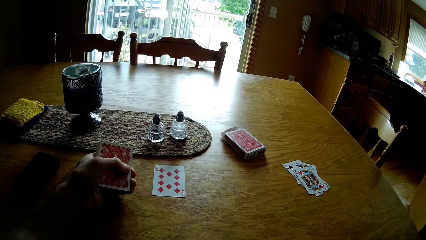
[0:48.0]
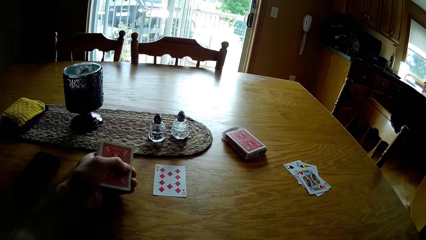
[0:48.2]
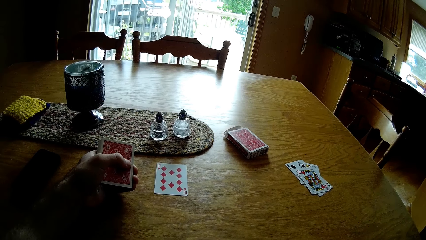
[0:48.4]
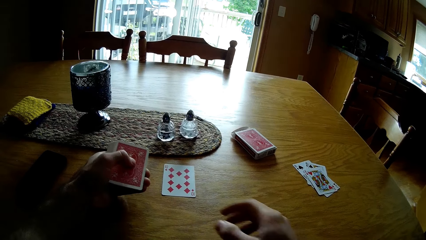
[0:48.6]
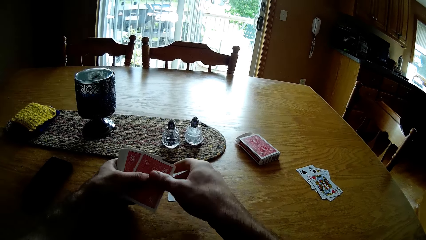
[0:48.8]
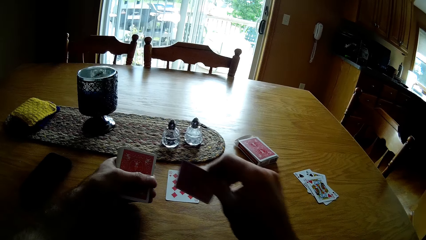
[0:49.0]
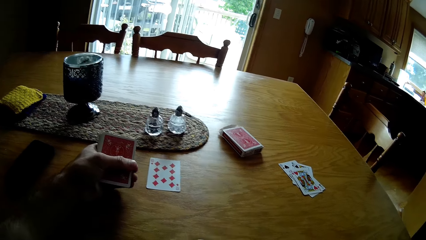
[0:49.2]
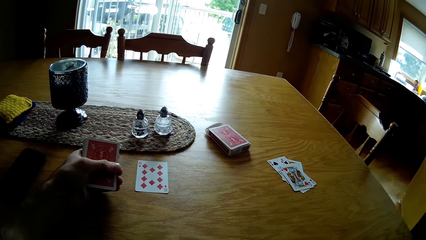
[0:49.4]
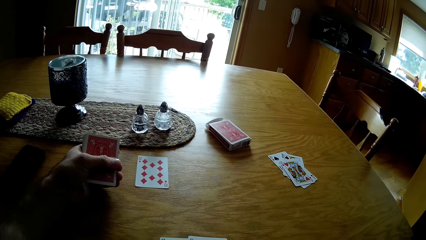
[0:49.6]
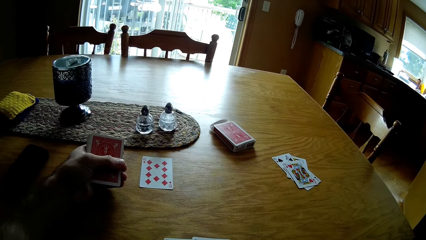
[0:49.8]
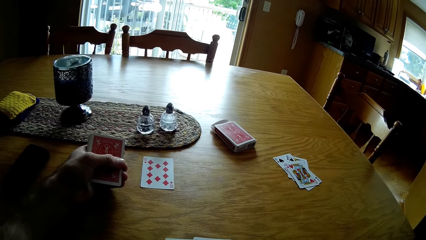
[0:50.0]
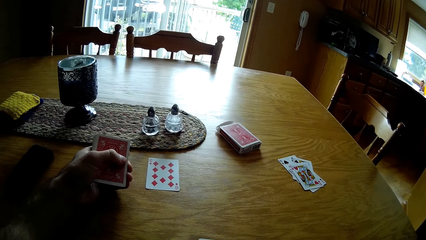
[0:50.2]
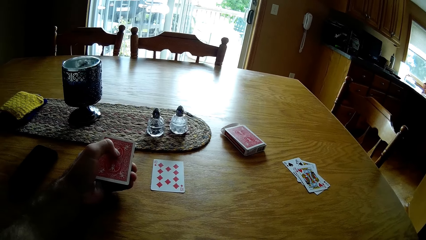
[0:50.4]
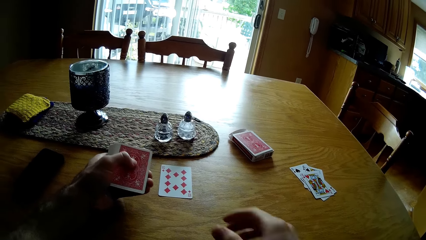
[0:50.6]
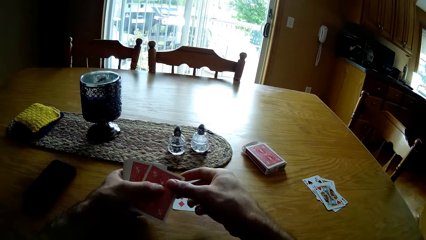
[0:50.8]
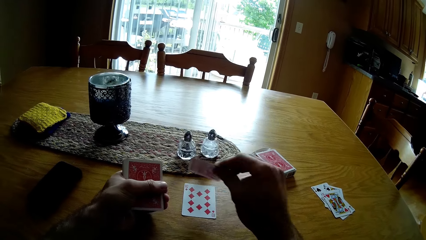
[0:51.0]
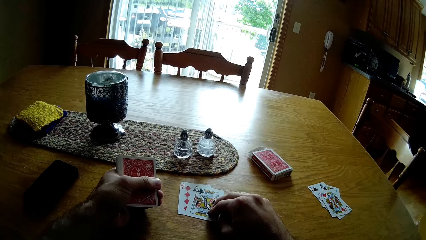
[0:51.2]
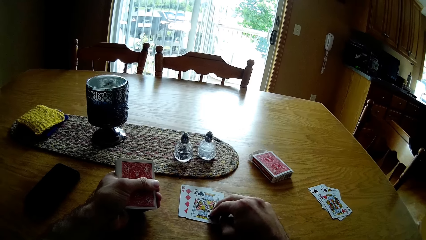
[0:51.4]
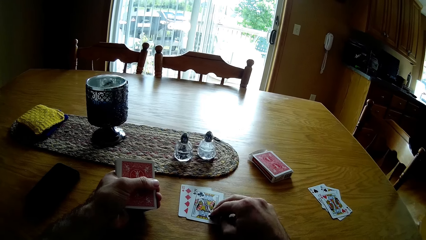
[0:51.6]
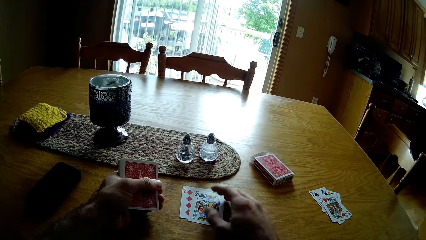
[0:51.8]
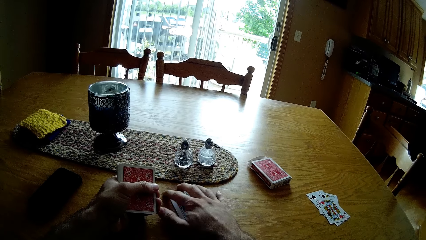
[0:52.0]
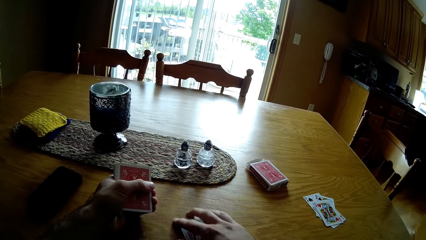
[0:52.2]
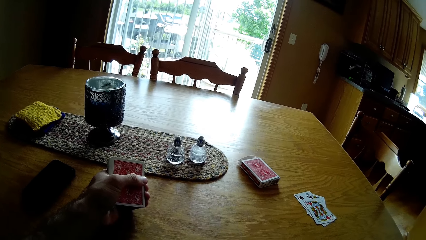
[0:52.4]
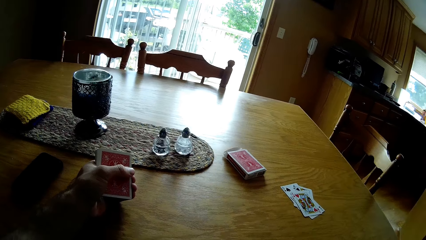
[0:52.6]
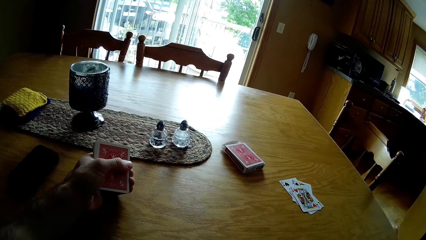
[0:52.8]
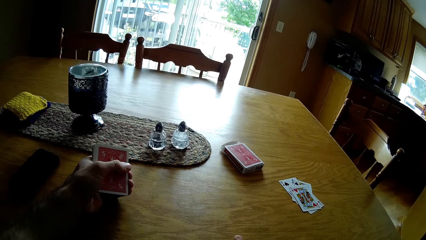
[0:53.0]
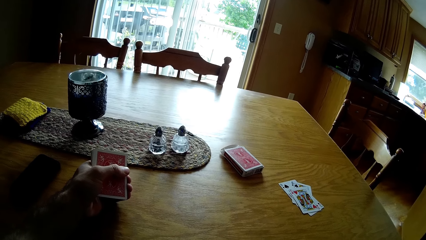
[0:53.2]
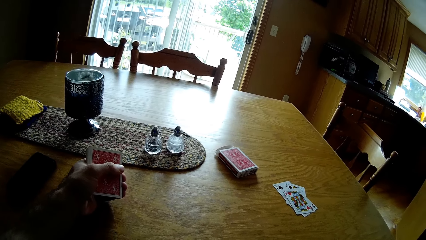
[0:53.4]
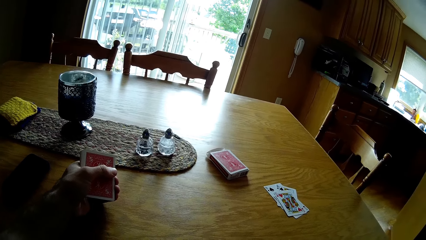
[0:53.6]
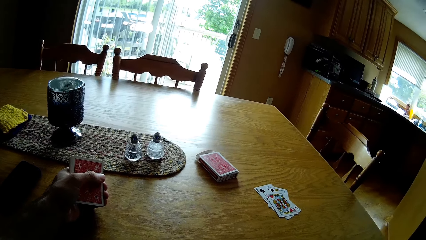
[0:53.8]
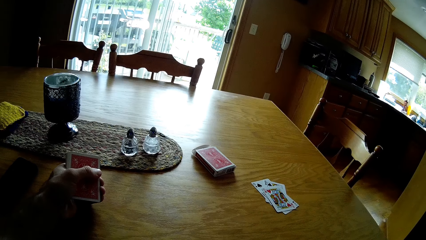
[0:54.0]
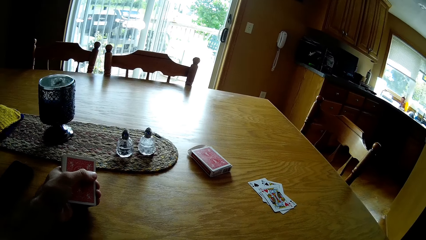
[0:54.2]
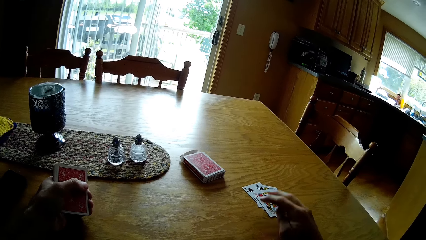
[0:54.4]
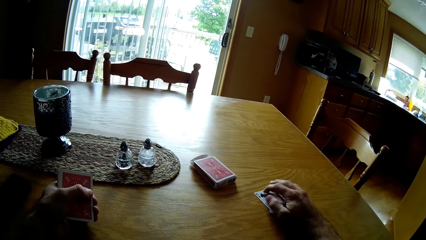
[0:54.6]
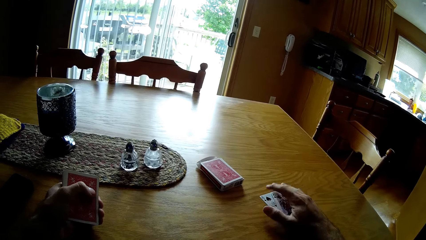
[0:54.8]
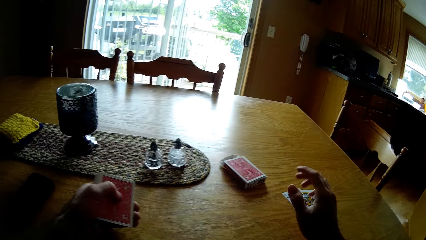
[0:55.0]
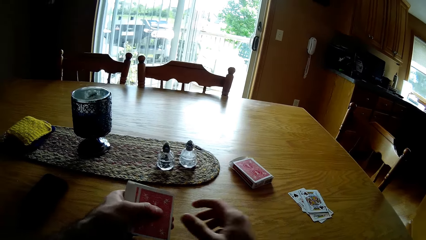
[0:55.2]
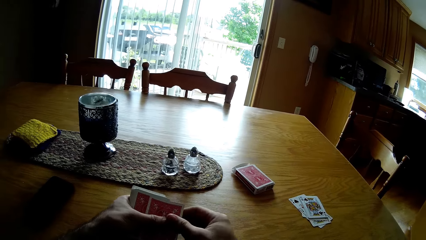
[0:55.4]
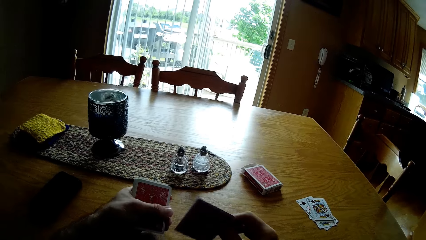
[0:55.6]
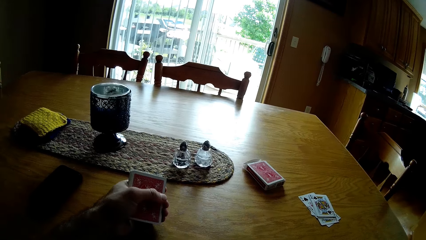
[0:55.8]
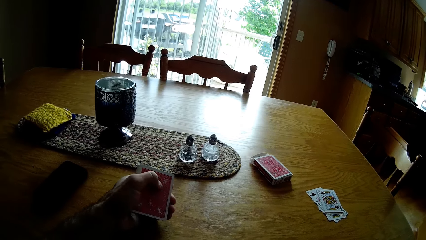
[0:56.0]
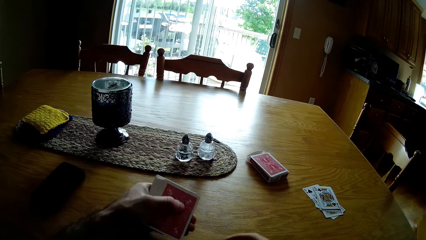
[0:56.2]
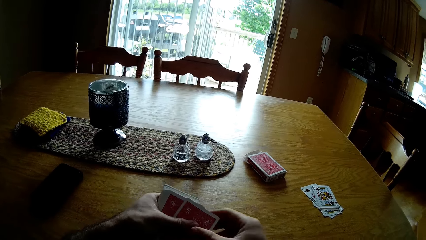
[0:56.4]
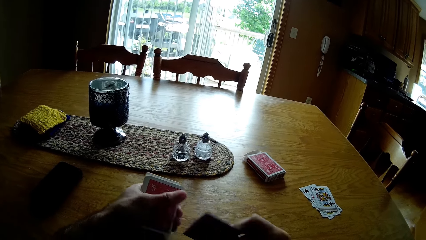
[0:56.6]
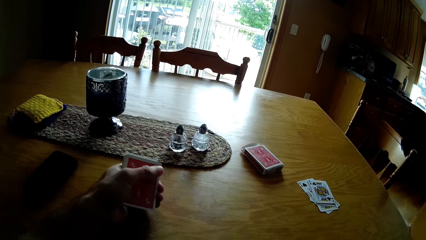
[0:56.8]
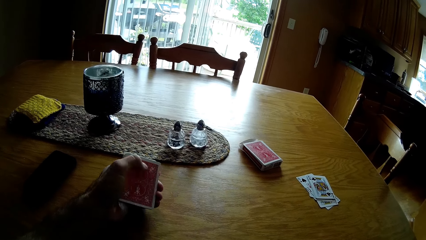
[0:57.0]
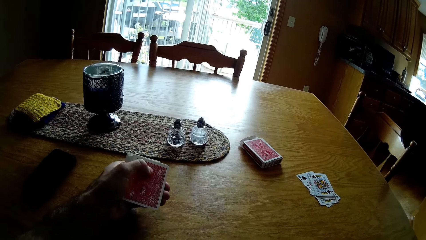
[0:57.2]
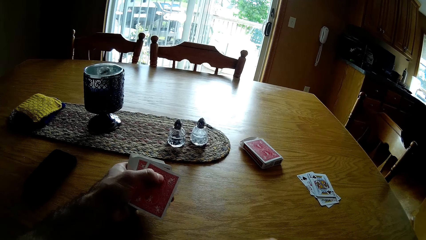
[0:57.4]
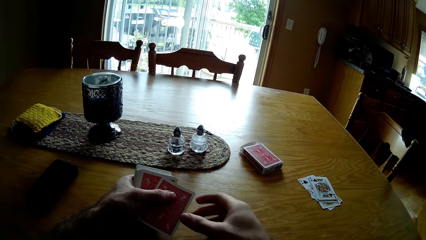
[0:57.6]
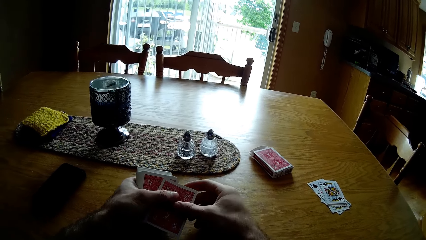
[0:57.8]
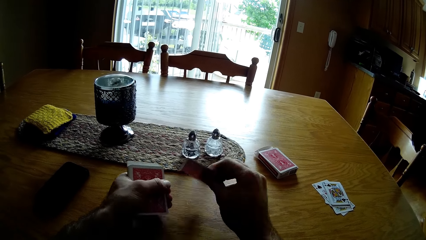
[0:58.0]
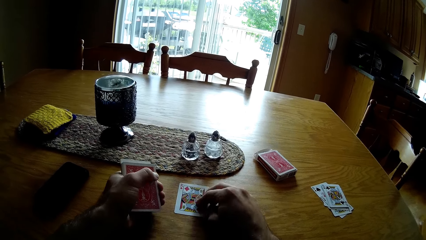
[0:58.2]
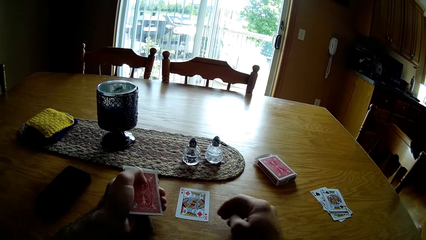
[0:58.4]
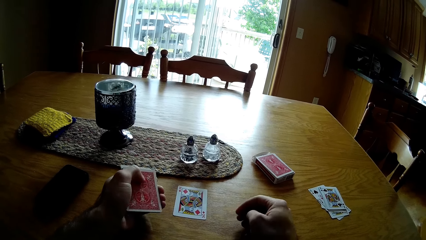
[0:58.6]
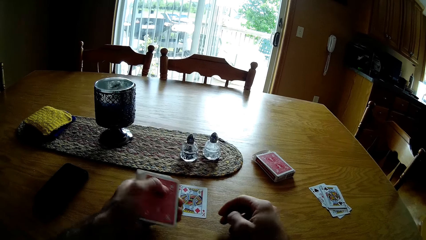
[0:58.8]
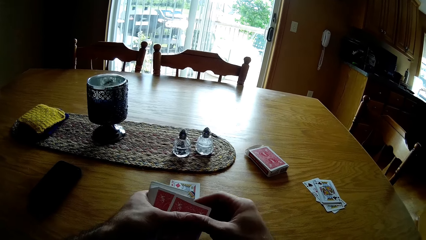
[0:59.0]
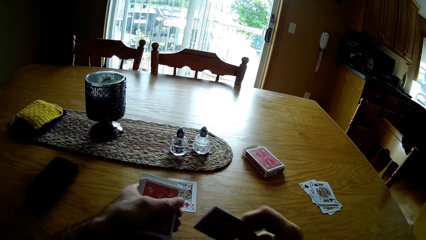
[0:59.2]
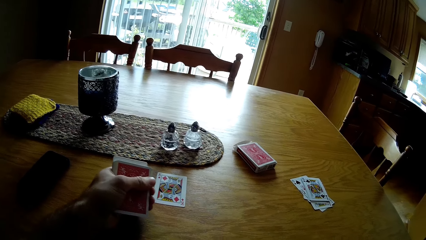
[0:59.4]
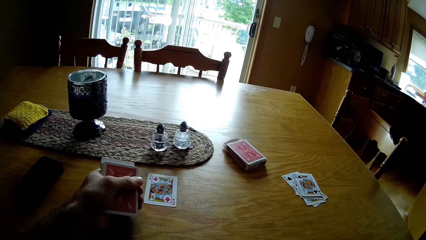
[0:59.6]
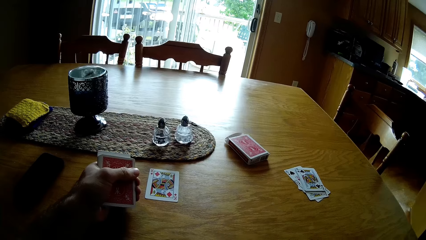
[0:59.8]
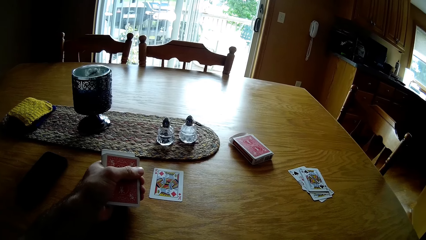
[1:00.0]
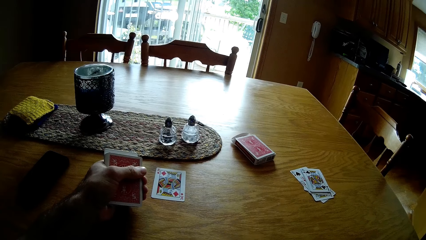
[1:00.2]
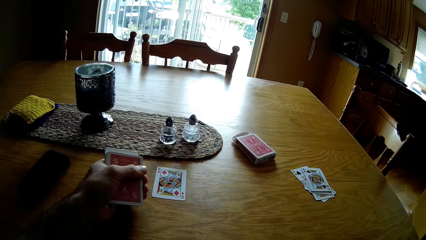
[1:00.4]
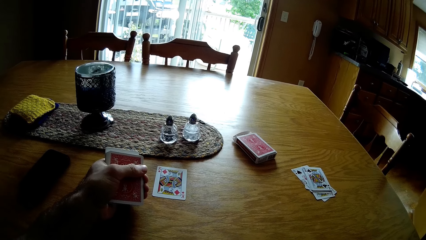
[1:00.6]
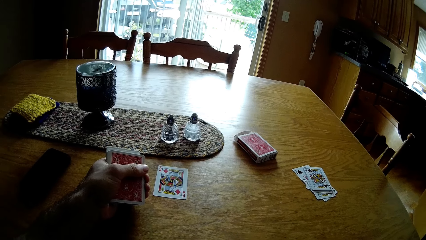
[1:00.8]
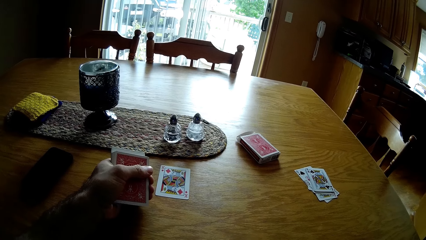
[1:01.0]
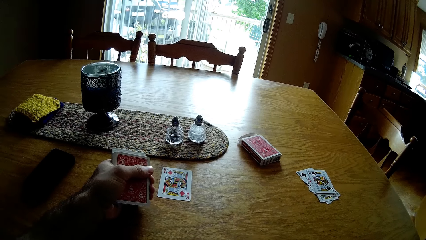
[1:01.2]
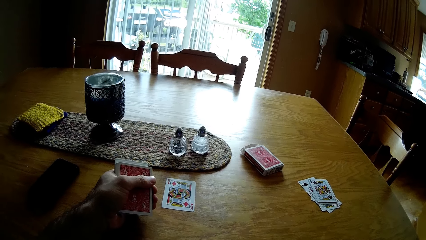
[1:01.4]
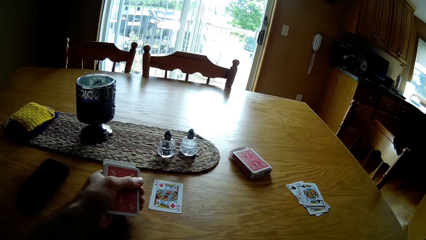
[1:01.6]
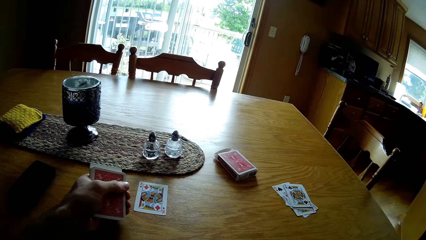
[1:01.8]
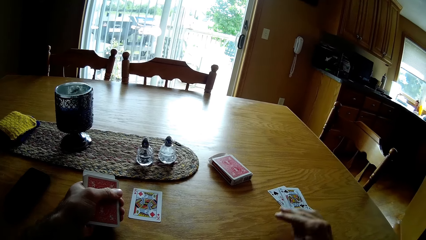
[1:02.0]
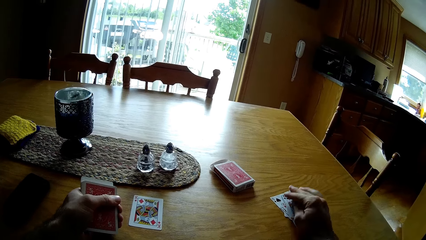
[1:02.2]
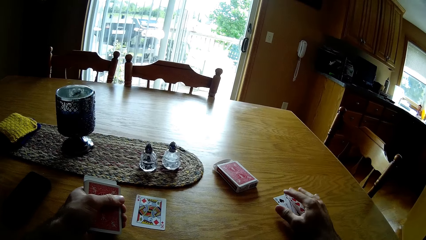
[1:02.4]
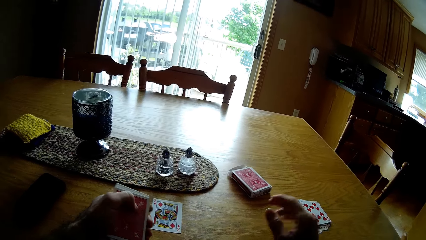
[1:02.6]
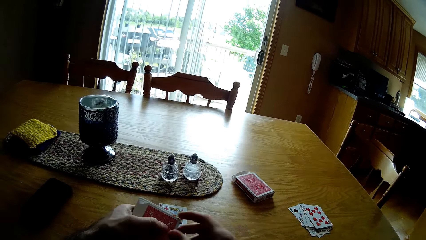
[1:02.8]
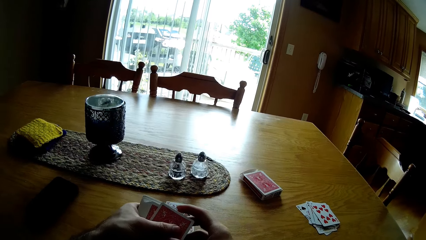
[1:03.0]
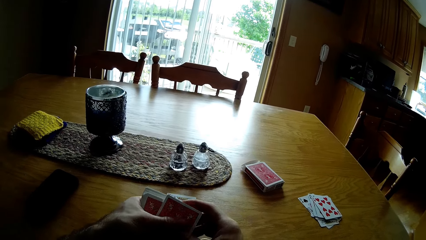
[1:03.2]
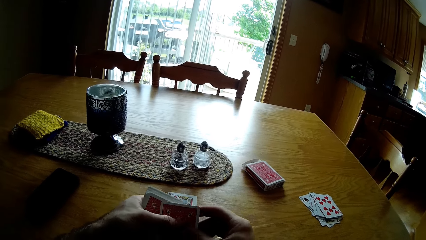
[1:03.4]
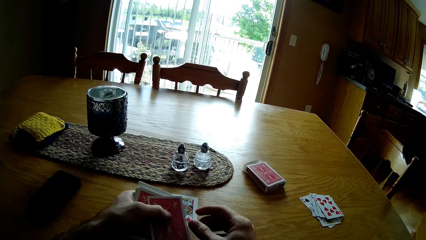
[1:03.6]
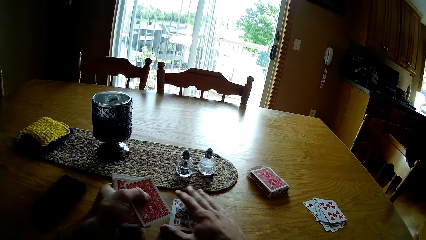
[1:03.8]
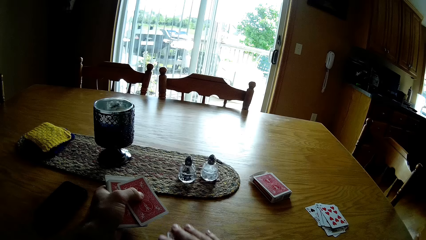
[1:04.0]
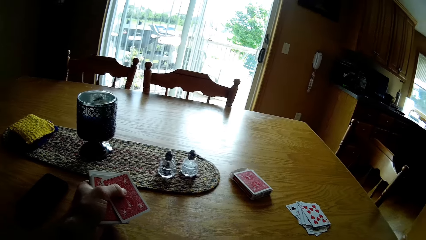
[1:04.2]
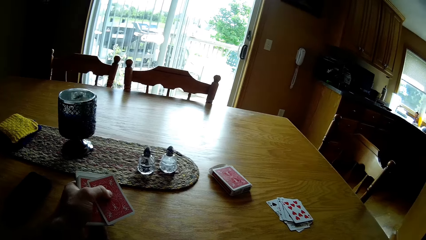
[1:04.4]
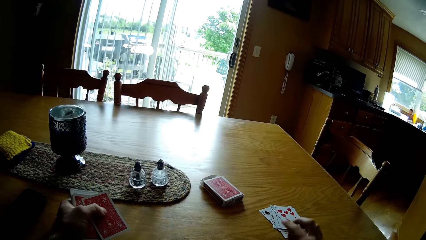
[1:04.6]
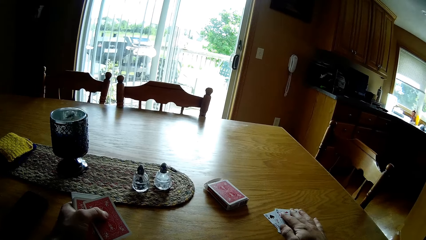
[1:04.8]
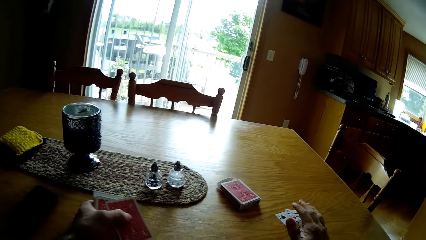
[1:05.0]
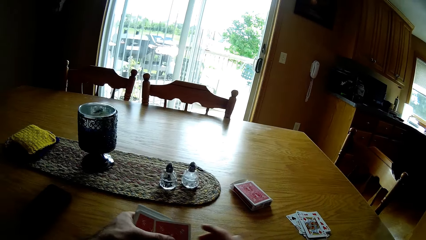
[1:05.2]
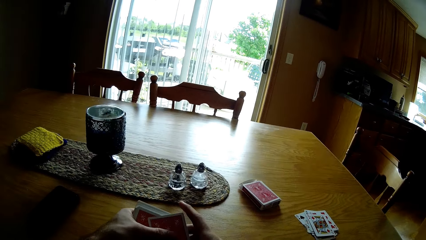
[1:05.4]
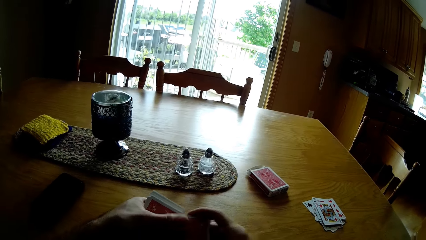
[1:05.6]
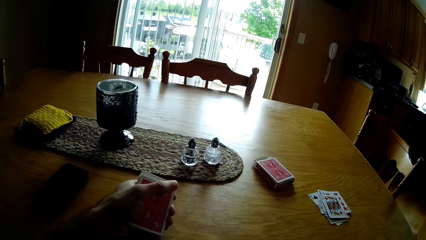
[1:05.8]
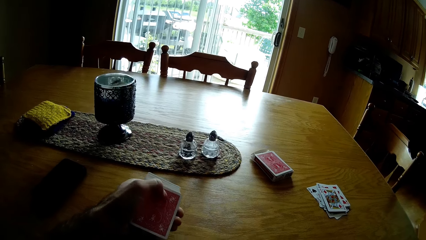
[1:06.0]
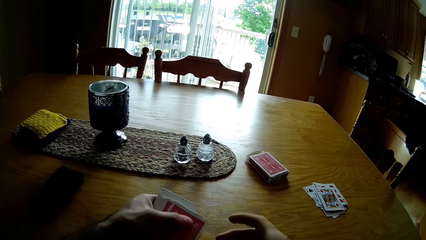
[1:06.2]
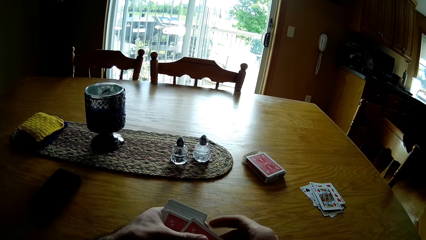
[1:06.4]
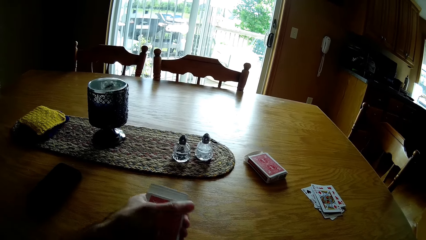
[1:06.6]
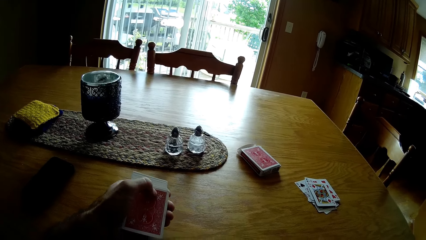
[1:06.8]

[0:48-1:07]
The camera wearer looks at the card. They pick the card from the hand. They put the card on the table. They put the card on the table. They move the card. They take the play cards. They put the cards on the other cards. They pick the card from the hand. They put the card on the table. They pick the card from the hand. They put the card on the table. They pick the card from the hand. They put the card on the table. They pick the card from the hand. They put the card on the table. They put the cards on the other cards. They look at the card. They pick up the card. They put the card on the other cards. They put the card on the table.
